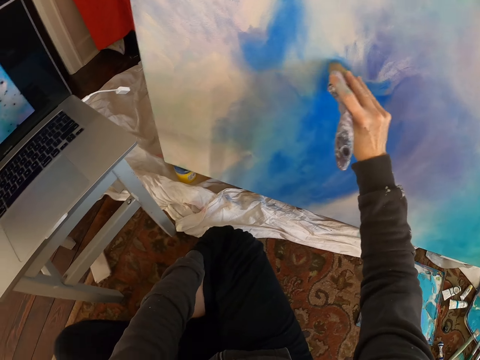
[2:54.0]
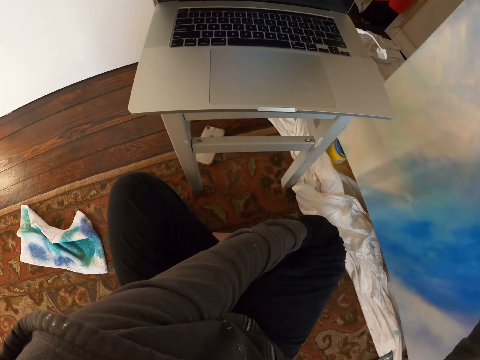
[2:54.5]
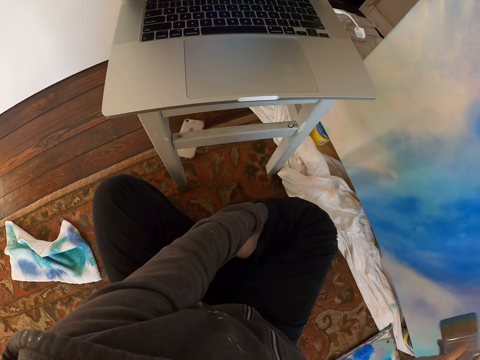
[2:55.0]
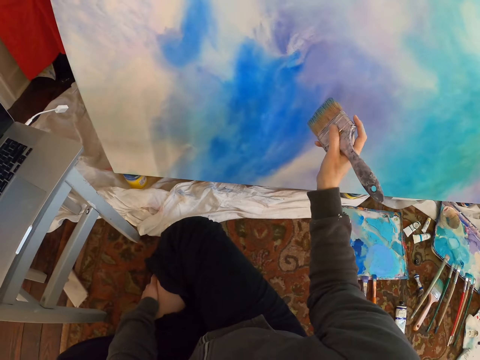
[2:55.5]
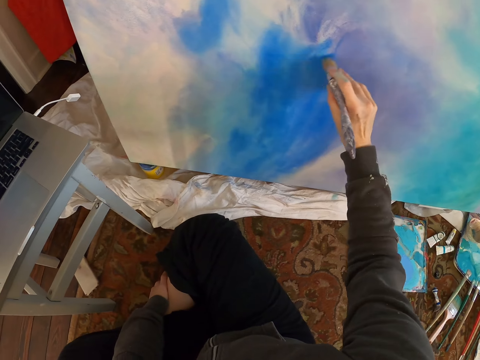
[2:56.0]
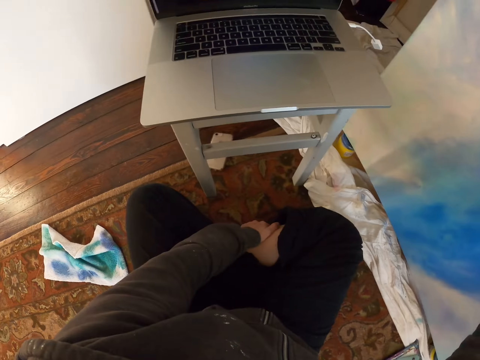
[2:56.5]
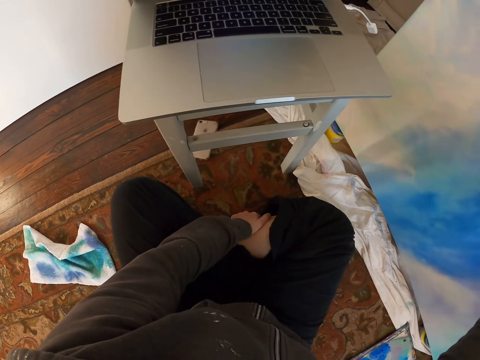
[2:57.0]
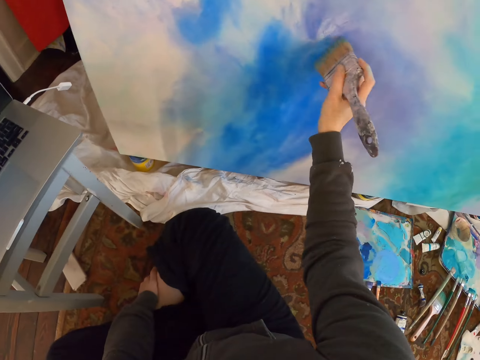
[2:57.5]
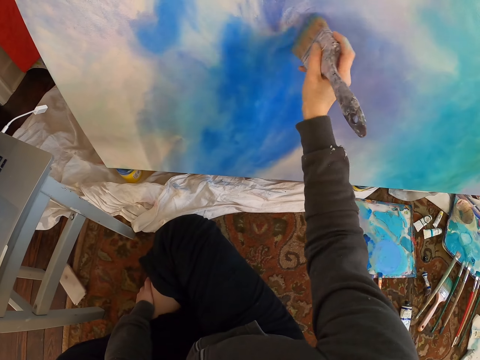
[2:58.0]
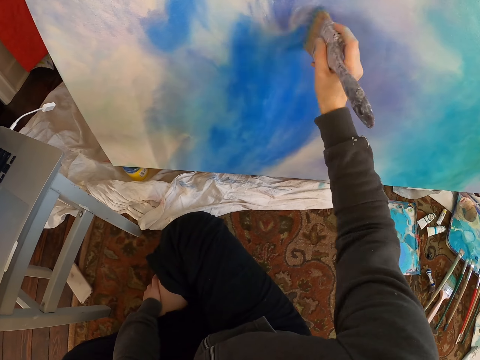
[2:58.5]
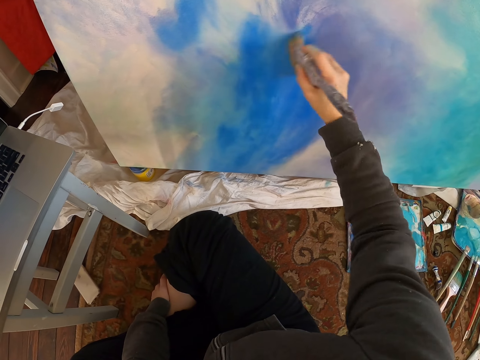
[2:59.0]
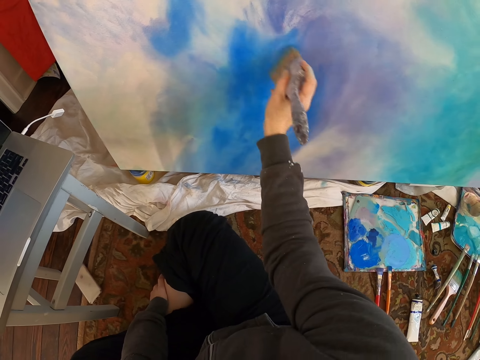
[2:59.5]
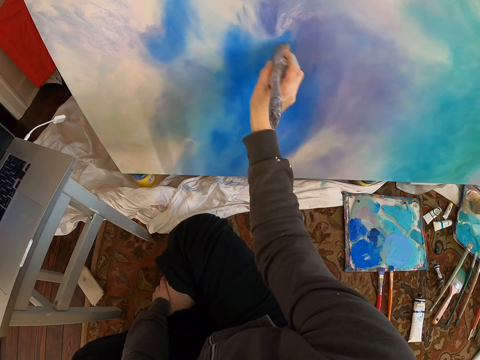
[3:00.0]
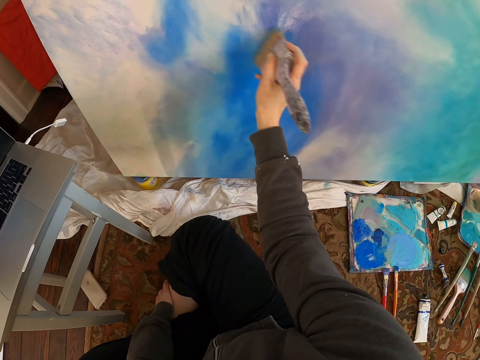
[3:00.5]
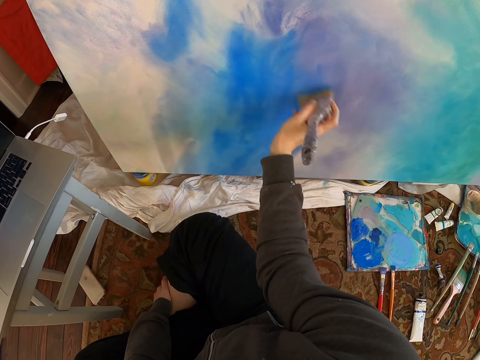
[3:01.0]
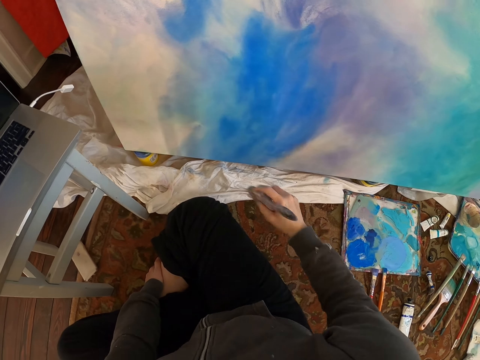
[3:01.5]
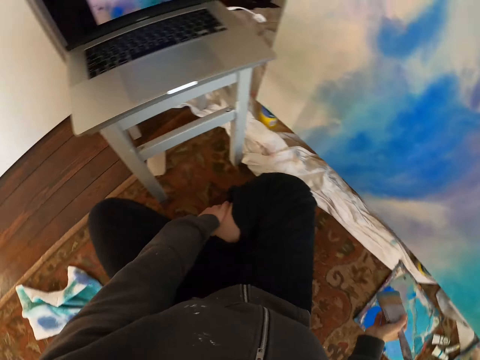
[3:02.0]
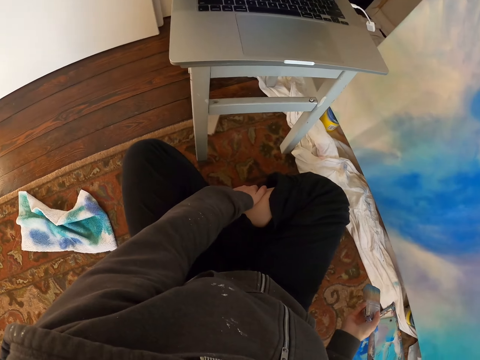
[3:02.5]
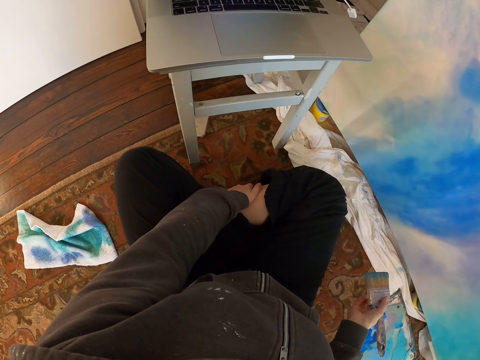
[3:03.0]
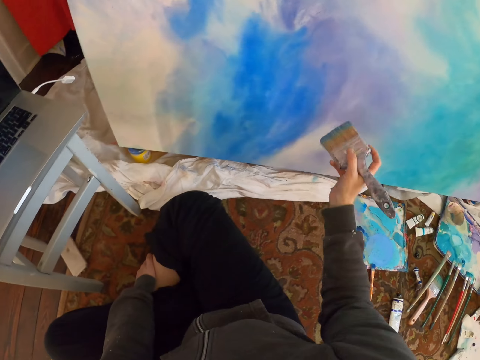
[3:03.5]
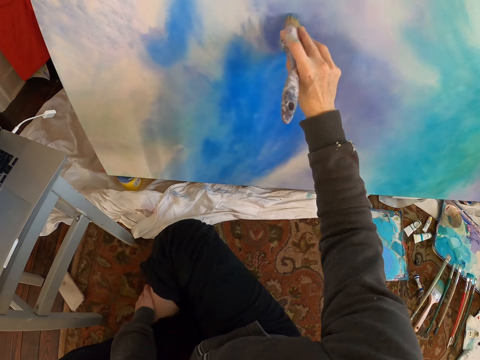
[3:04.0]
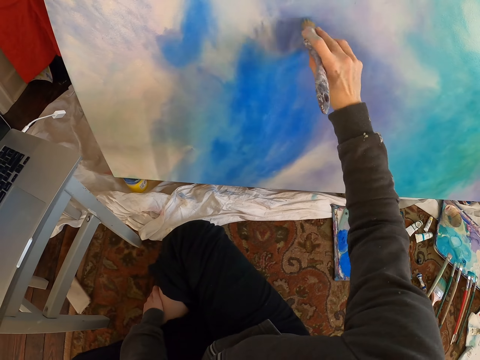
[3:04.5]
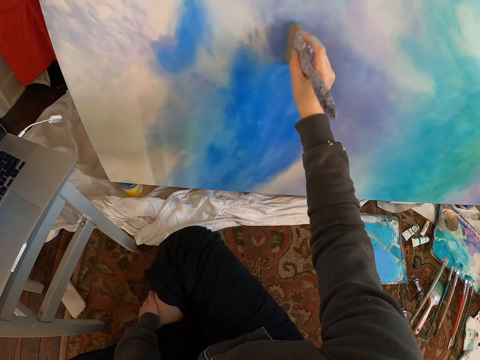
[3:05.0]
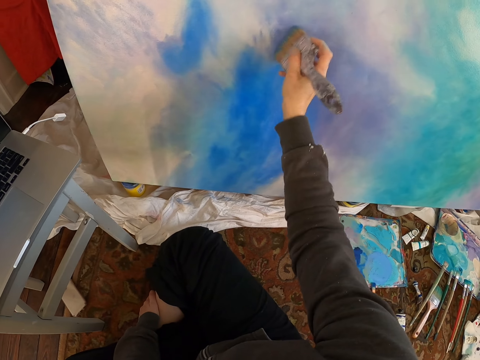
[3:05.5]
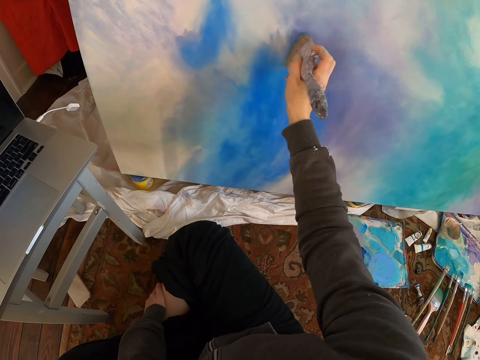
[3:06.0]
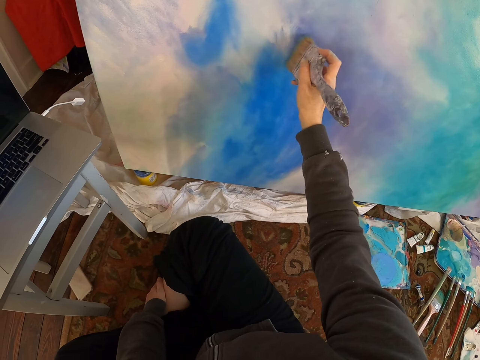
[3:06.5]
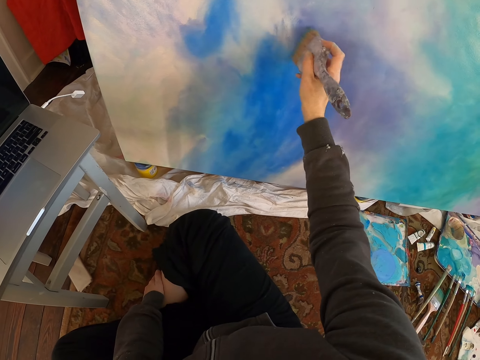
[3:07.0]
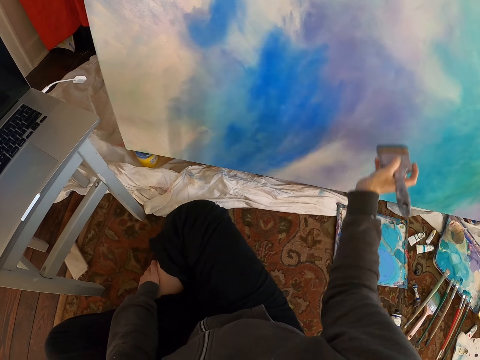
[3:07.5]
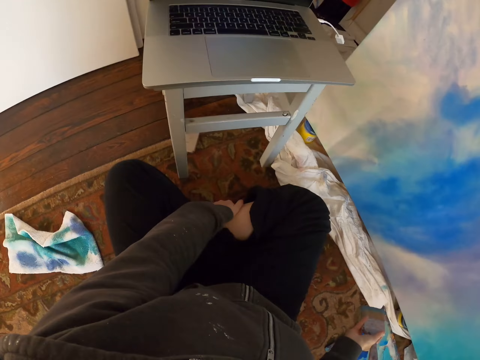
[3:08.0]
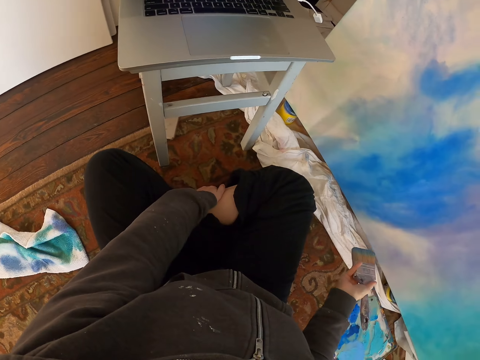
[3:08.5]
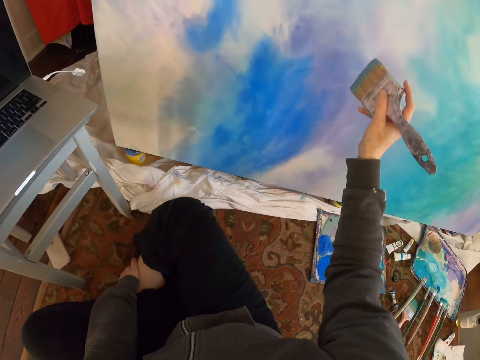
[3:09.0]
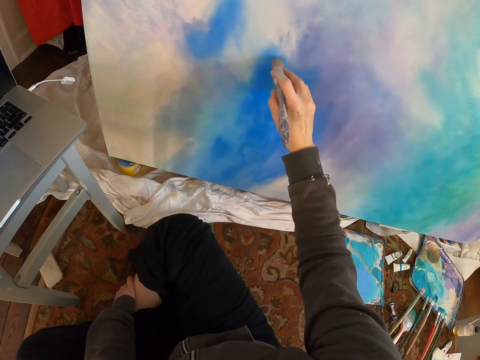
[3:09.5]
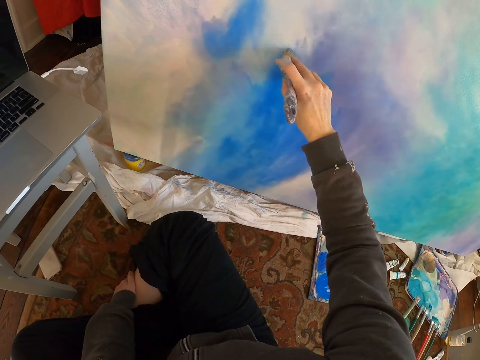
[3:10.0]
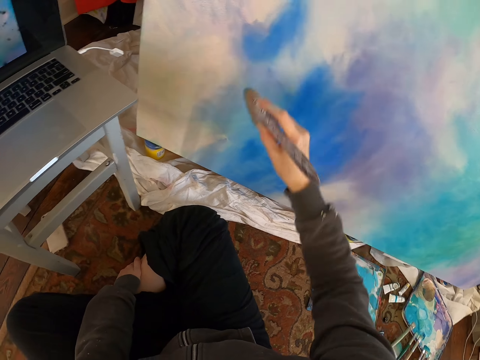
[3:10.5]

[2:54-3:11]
The camera wearer stares at the painting. They paint the painting with the paint brush.

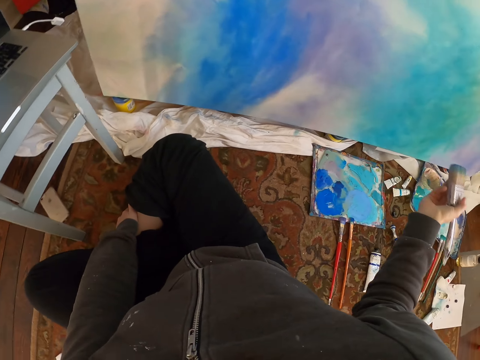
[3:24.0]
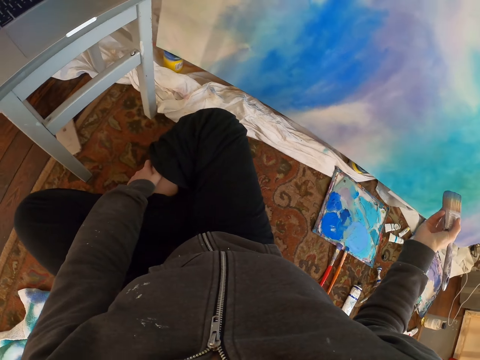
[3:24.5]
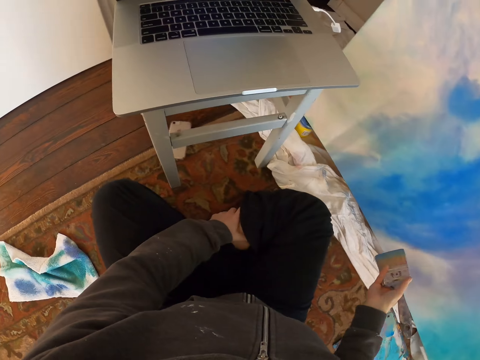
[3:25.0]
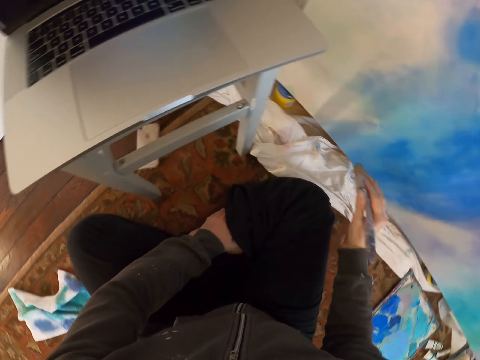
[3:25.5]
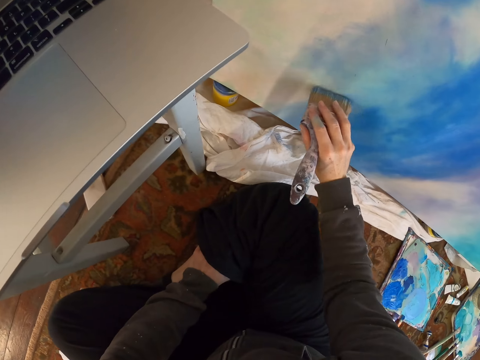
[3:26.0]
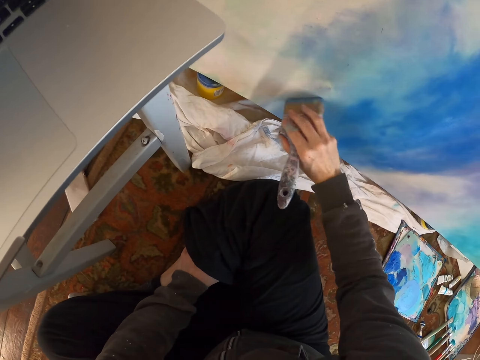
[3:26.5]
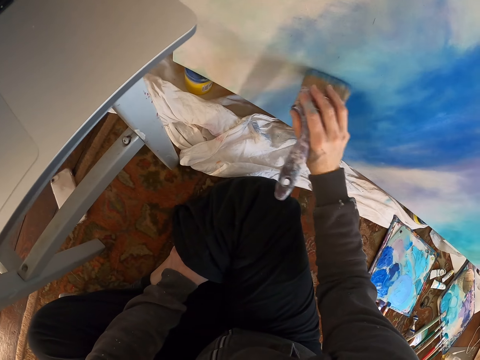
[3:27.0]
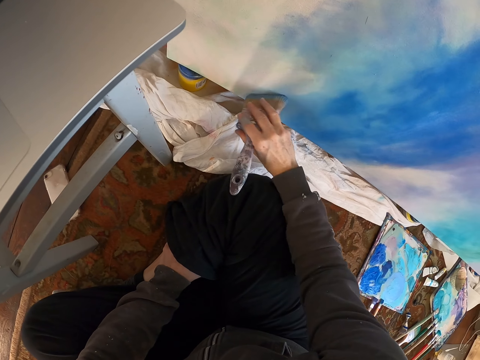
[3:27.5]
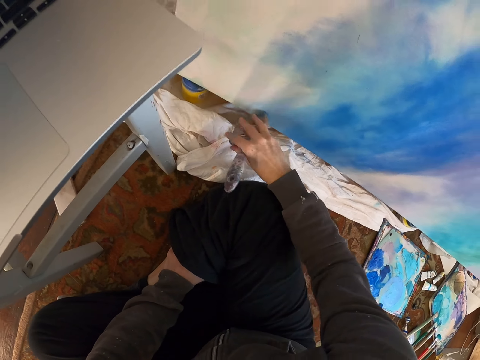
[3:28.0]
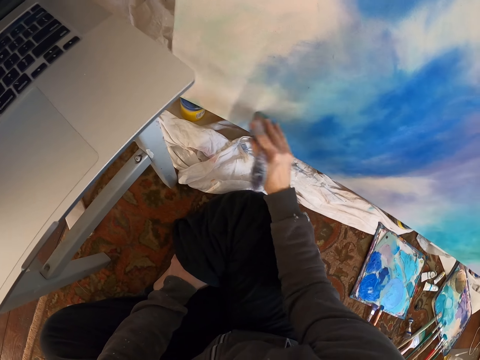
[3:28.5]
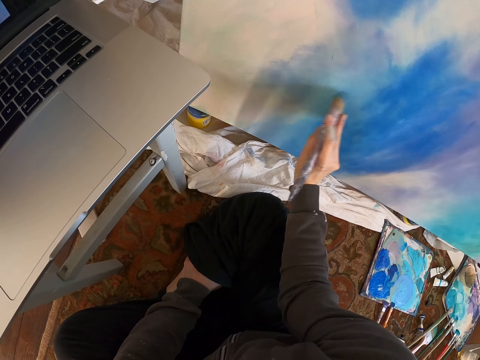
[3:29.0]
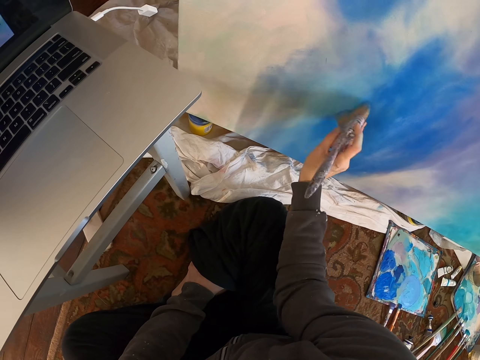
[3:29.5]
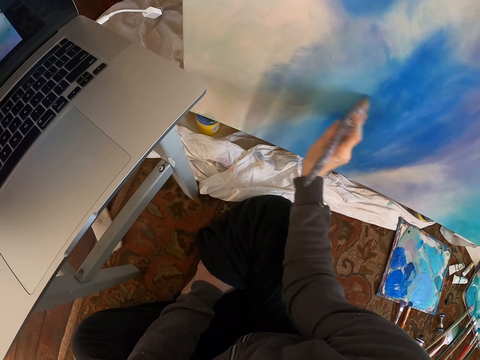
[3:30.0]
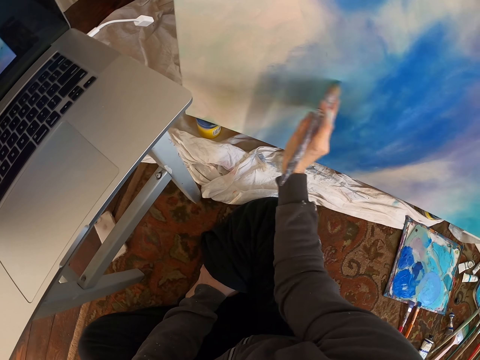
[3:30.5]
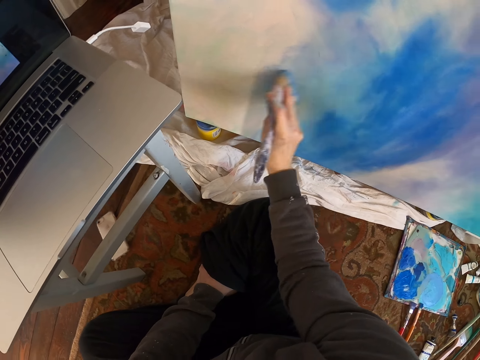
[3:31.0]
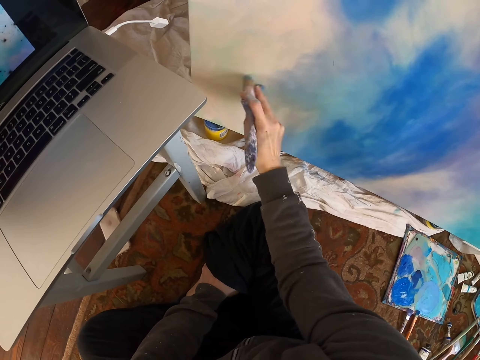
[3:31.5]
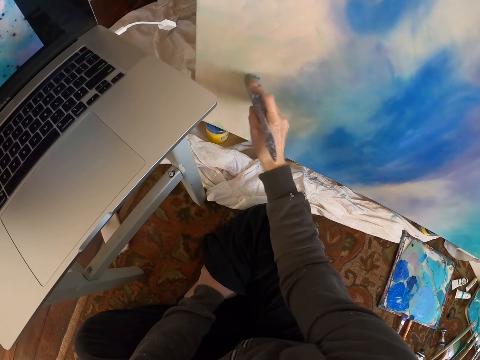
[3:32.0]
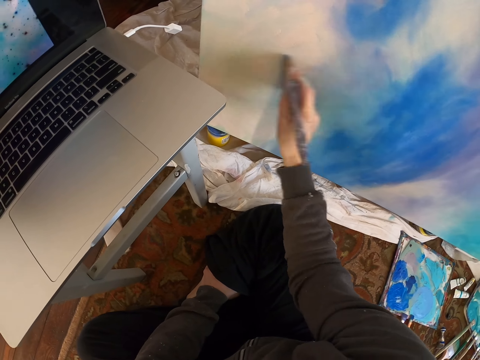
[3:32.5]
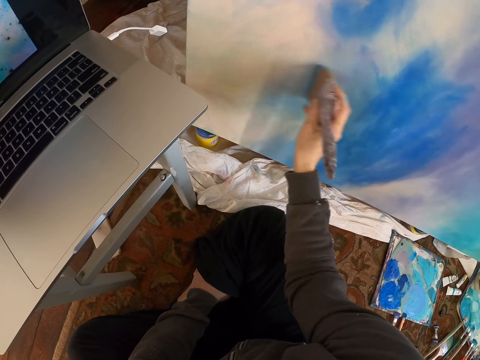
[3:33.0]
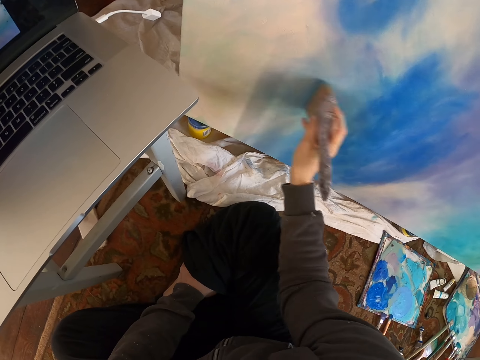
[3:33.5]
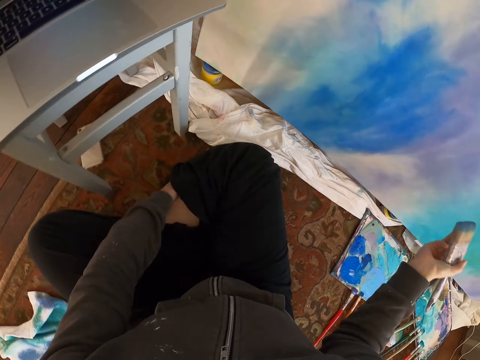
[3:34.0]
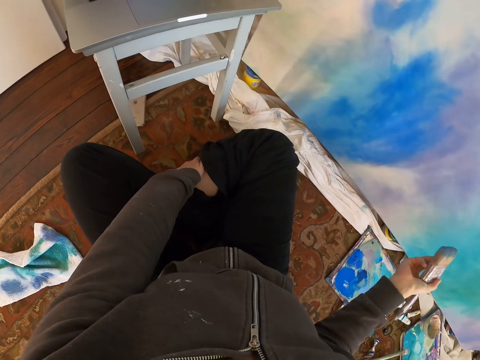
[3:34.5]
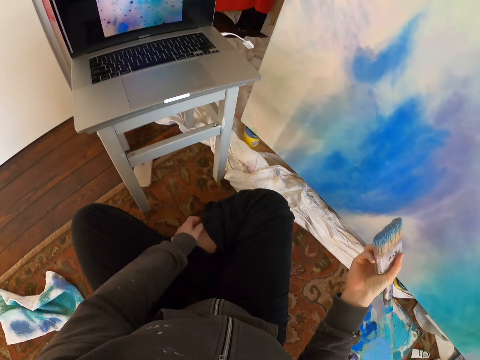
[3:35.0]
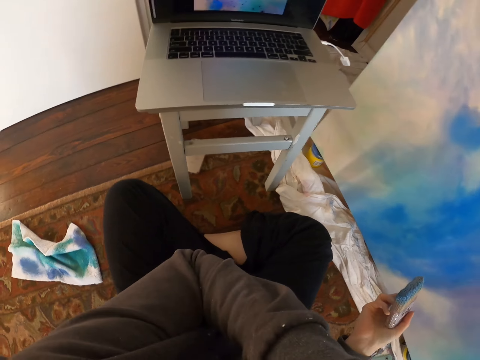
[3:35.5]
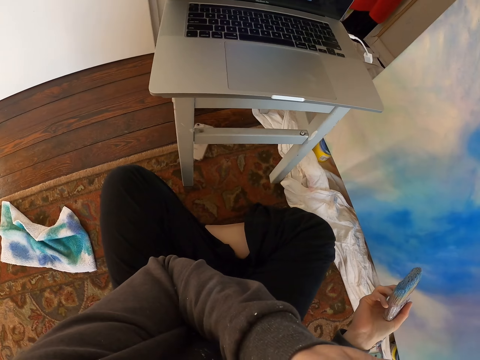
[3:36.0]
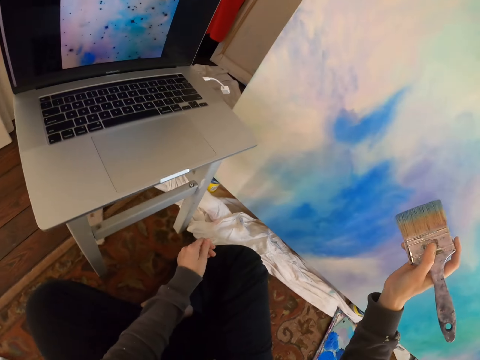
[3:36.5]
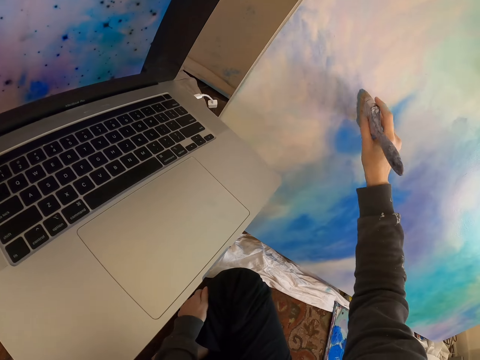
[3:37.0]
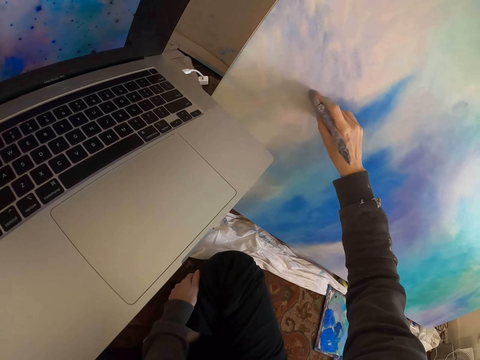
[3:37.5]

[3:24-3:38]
The camera wearer stares at the painting. They paint the painting with the paint brush. They wipe the face.
